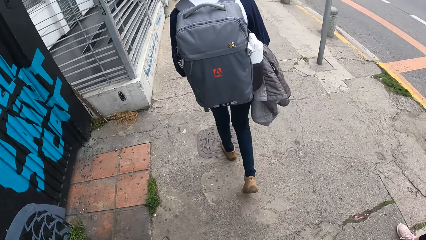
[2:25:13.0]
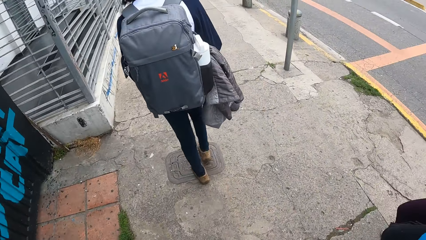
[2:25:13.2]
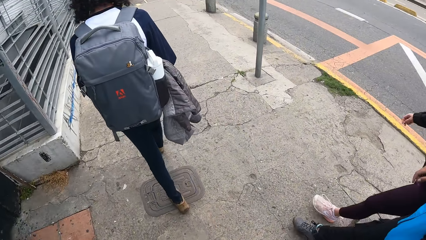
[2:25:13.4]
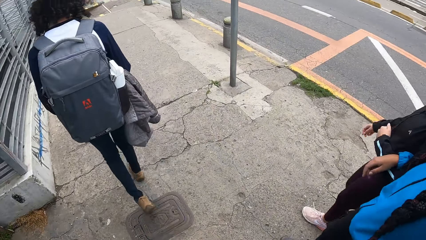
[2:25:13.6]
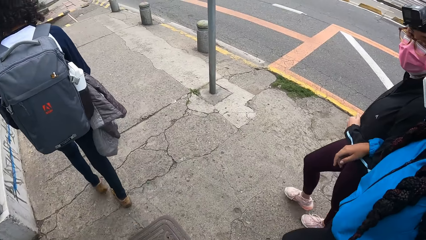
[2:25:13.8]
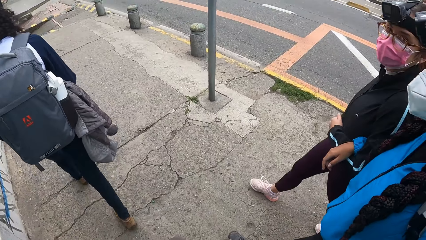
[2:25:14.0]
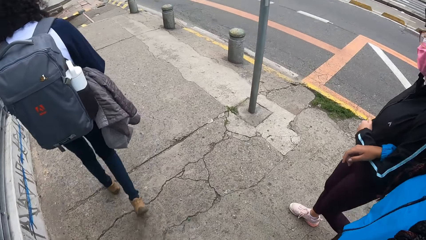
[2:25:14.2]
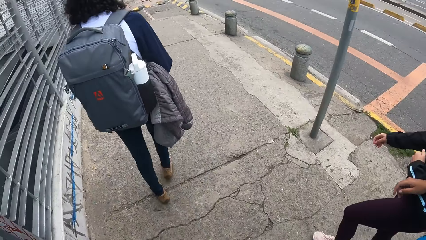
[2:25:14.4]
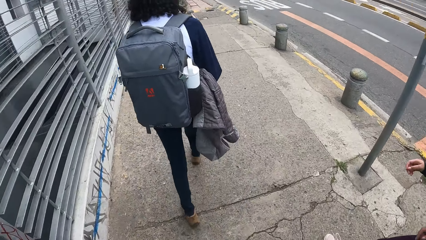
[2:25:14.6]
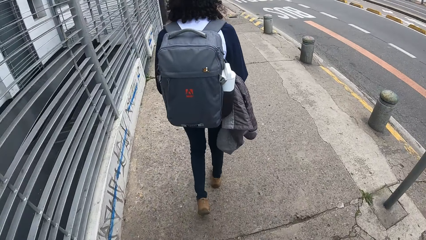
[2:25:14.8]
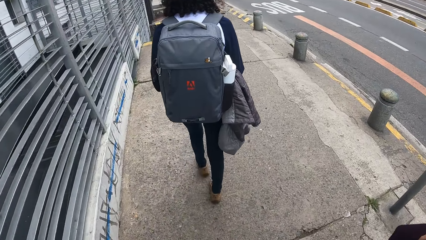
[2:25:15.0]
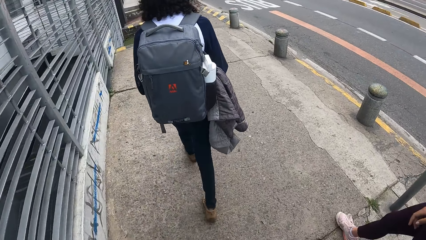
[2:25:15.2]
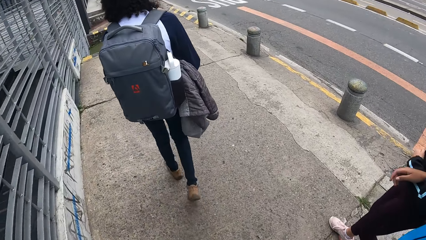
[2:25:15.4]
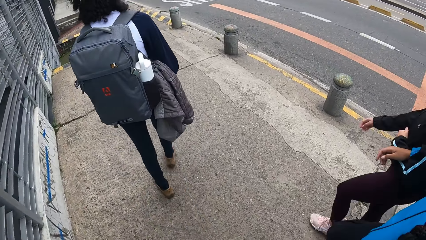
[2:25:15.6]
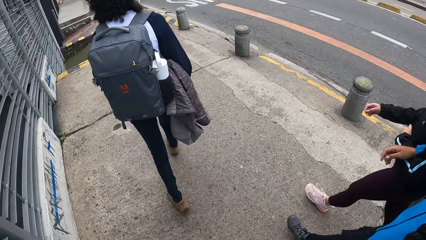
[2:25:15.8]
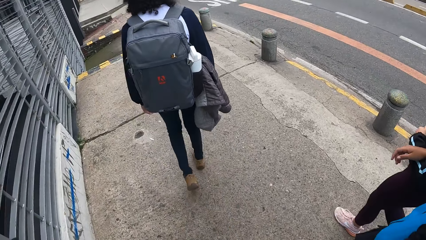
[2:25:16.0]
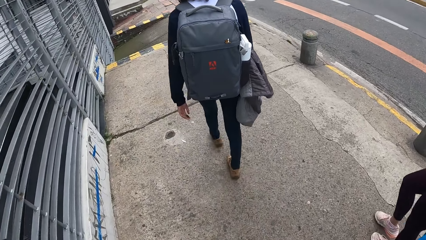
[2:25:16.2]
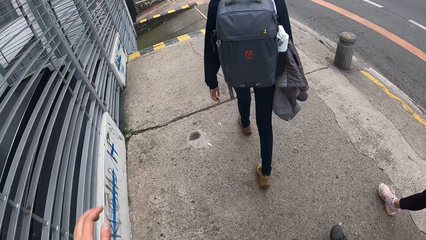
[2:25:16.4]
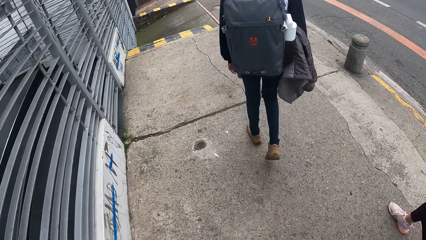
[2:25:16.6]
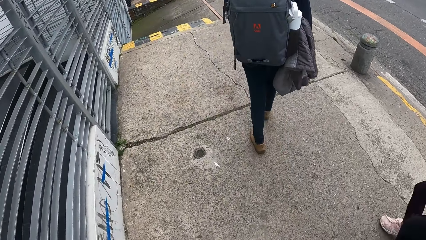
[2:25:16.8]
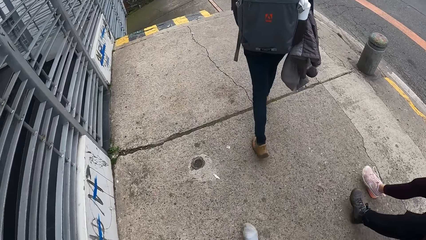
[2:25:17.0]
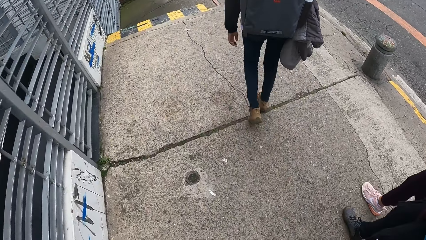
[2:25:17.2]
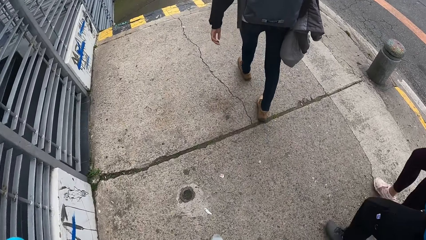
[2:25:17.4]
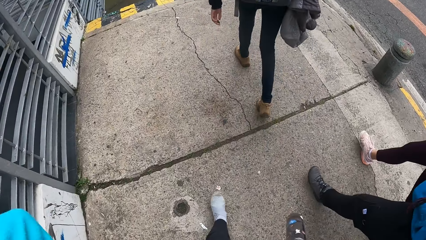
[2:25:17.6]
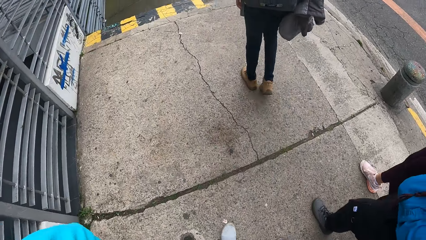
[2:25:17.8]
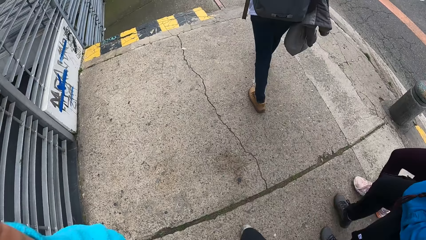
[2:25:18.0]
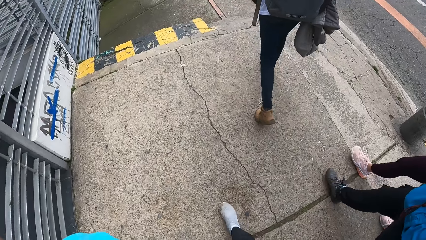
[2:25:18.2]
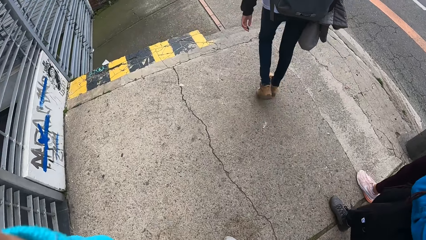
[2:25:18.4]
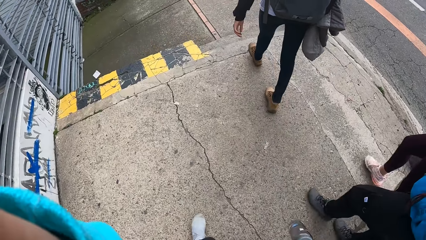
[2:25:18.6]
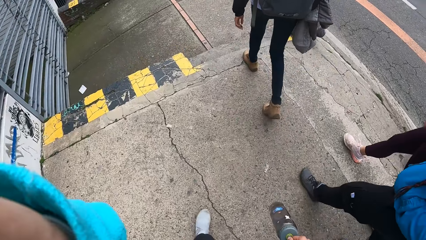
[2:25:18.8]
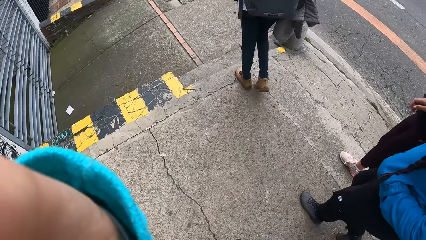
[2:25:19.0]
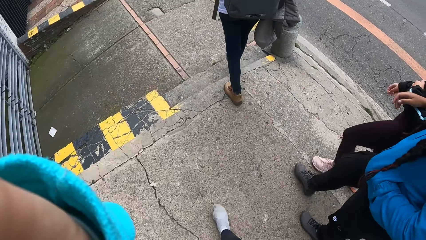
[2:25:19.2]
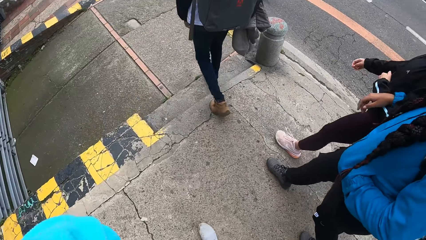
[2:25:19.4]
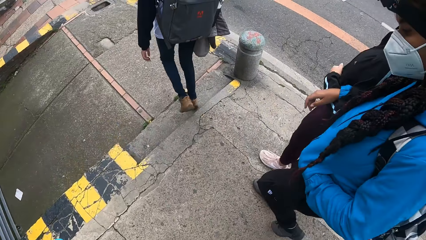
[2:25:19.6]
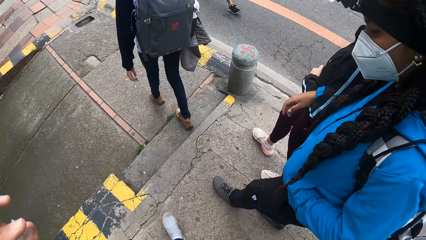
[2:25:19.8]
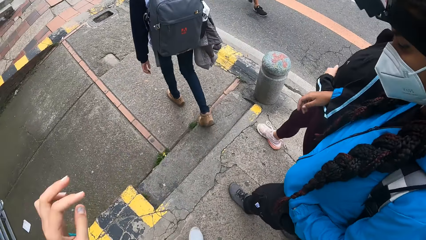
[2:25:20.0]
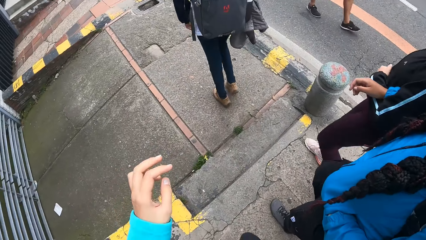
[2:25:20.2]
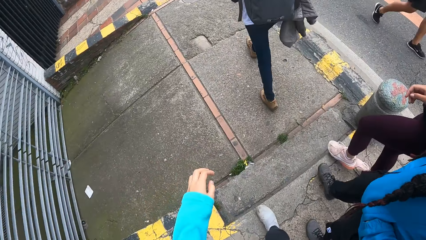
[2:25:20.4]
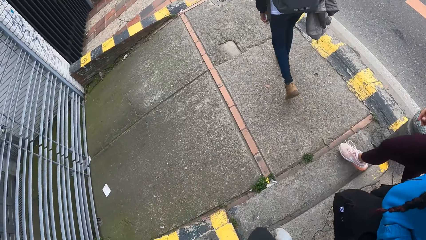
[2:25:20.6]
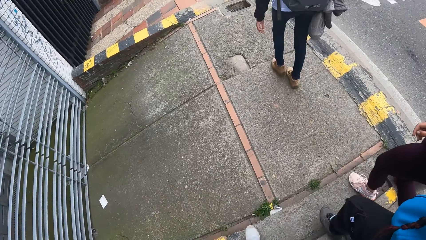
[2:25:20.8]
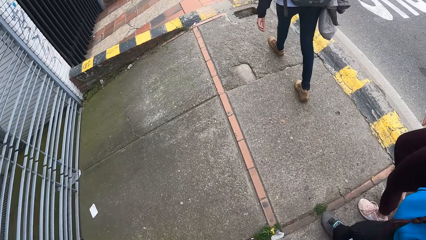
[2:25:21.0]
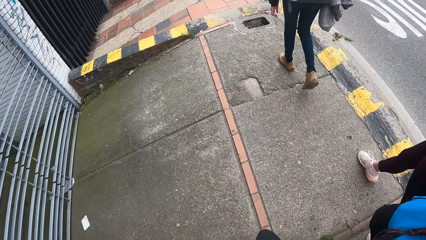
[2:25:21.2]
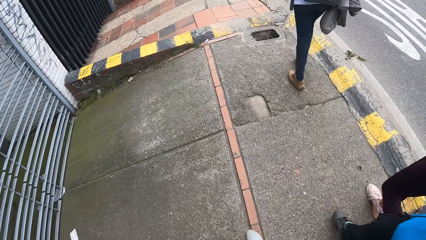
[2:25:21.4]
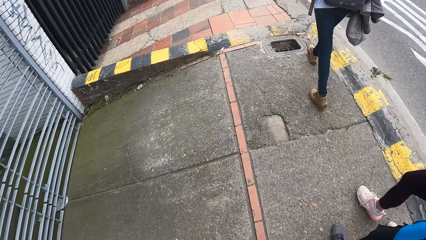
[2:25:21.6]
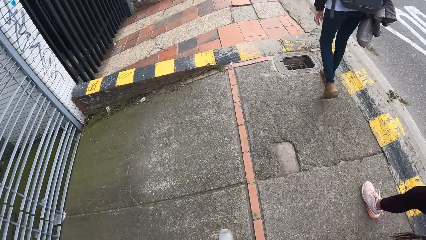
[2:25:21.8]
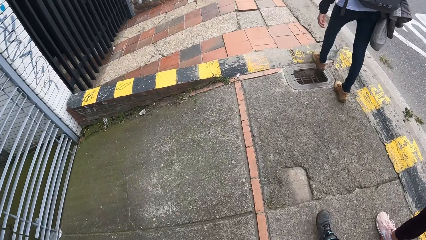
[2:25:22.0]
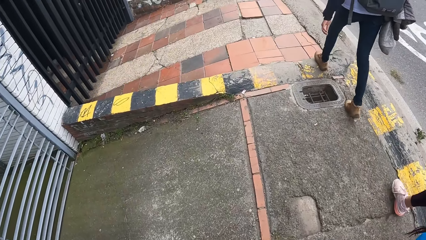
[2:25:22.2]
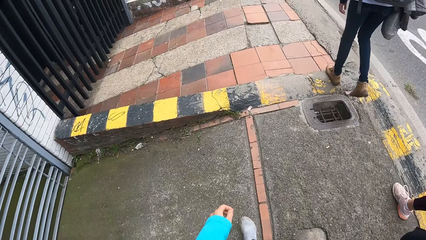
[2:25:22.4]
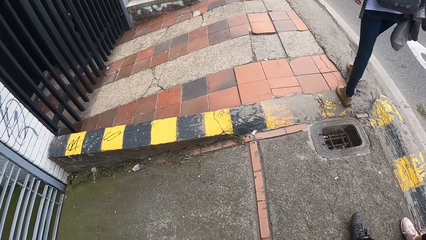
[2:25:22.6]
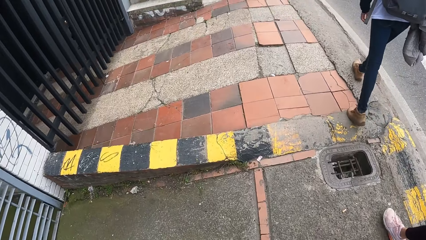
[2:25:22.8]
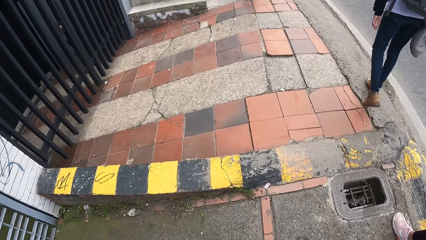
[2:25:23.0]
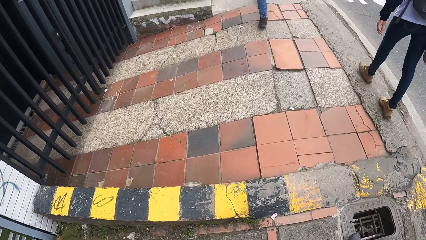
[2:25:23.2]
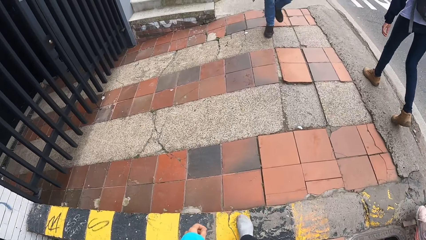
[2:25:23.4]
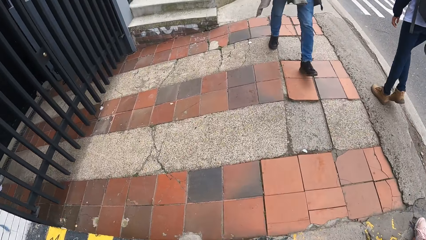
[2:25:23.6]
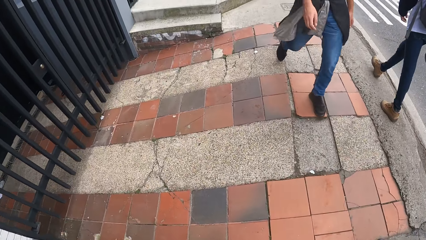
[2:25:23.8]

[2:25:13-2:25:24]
The camera wearer adjusts the camera on her head with her left hand. She lifts her hand.

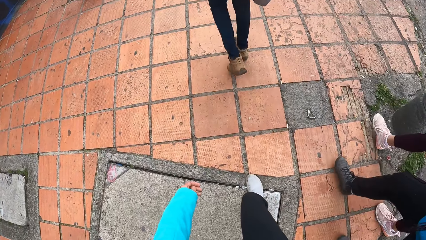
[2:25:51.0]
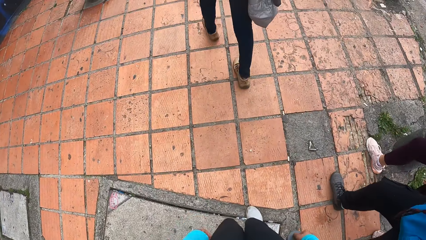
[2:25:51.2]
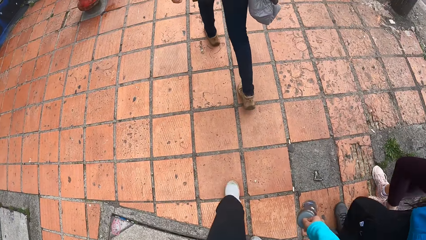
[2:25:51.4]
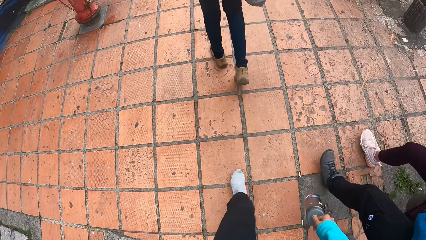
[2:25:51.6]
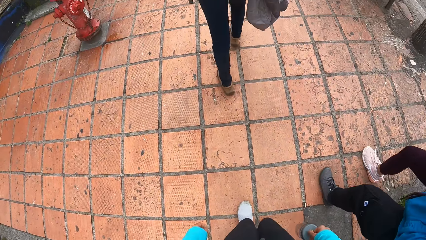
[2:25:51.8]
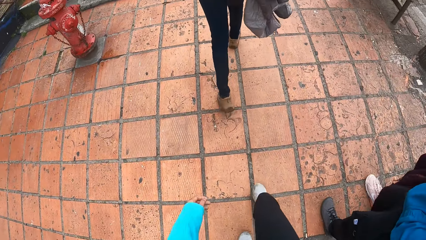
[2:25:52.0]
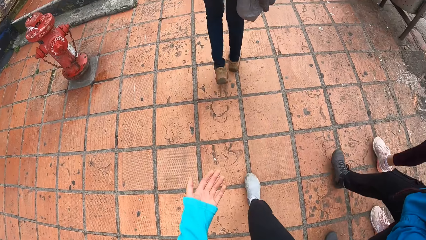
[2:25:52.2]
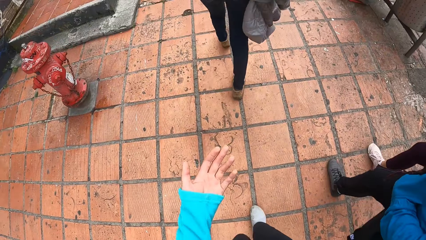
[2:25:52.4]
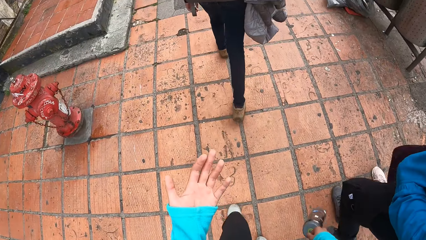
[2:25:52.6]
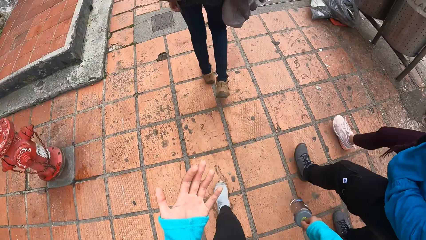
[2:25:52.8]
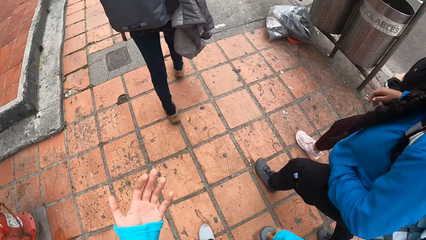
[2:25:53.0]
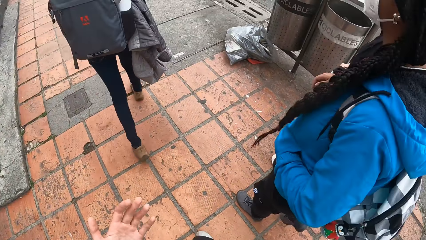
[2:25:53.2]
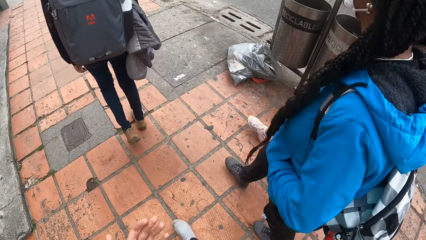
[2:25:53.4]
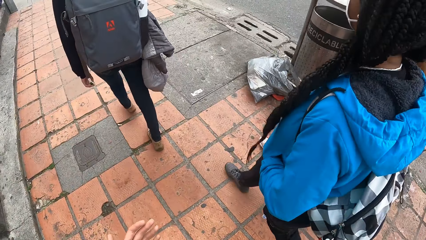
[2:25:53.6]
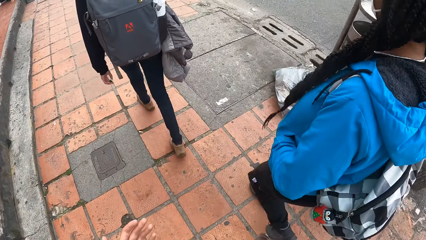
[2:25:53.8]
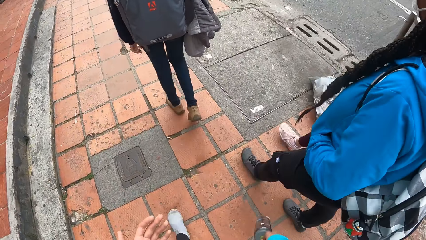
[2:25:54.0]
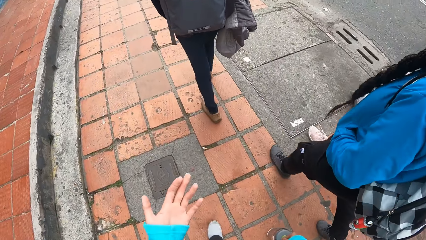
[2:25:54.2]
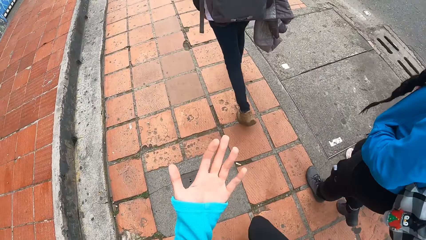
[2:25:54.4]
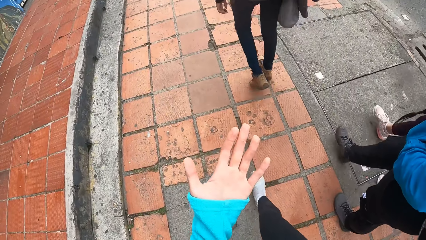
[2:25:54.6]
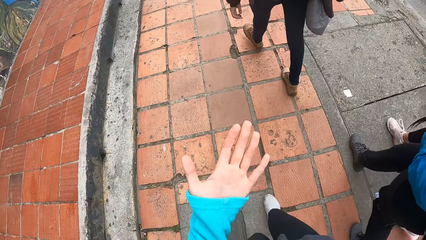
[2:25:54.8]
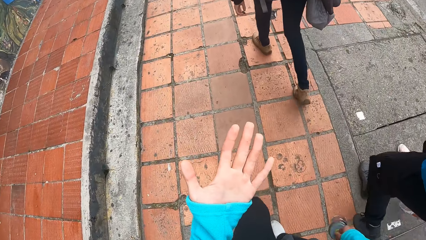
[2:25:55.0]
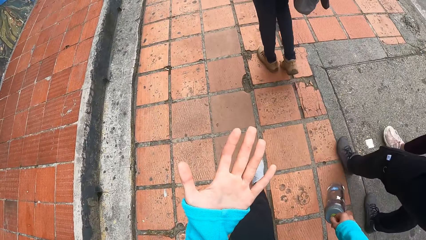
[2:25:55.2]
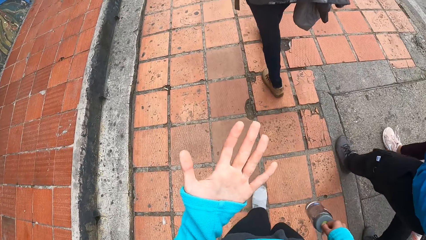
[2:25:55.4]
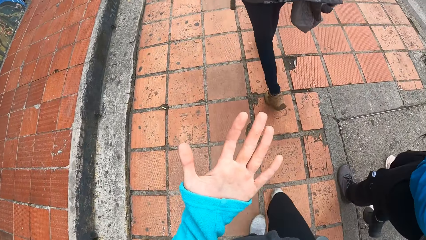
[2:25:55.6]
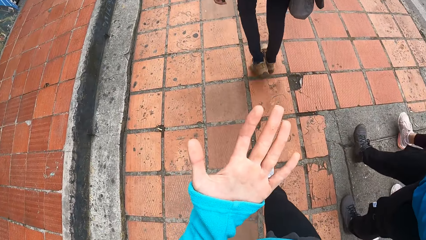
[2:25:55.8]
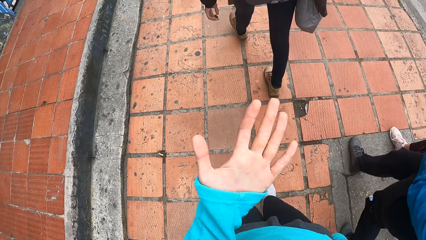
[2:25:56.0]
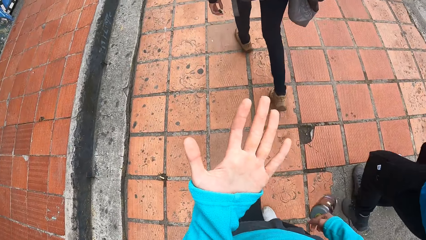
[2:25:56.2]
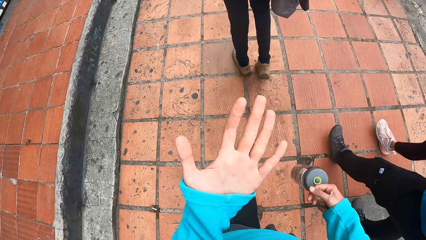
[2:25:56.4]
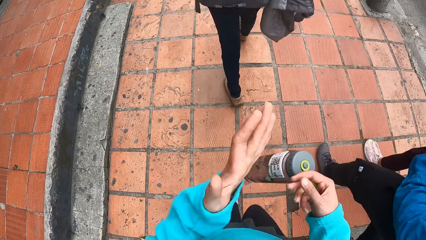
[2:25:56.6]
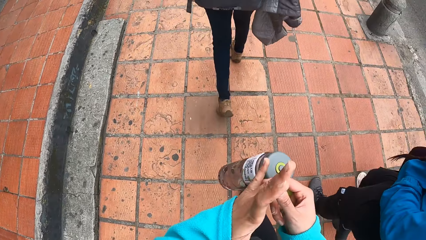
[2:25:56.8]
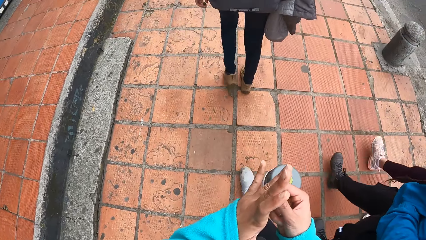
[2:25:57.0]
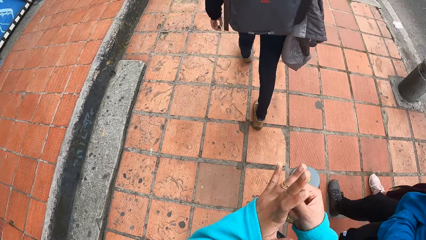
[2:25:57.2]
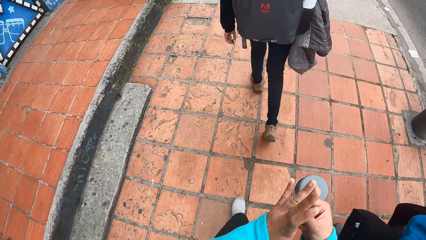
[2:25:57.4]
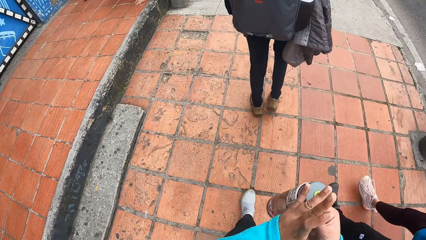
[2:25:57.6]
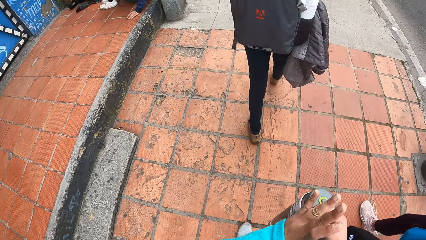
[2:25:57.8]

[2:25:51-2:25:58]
The camera wearer looks at the hand. She scratches her left palm with her right hand.
